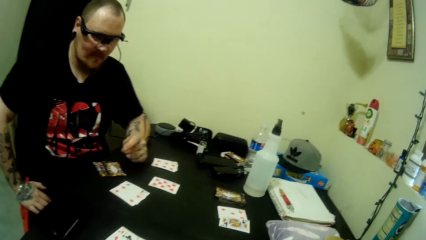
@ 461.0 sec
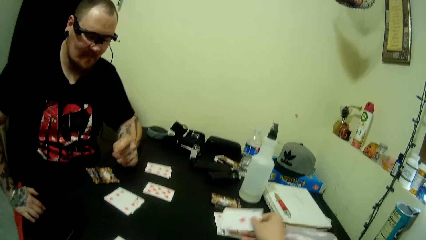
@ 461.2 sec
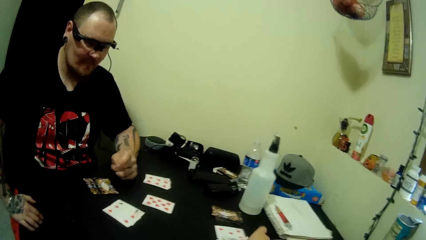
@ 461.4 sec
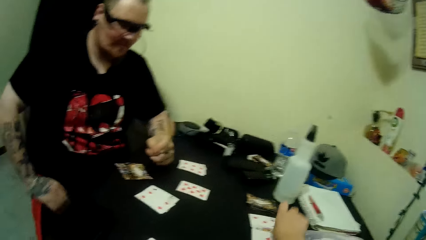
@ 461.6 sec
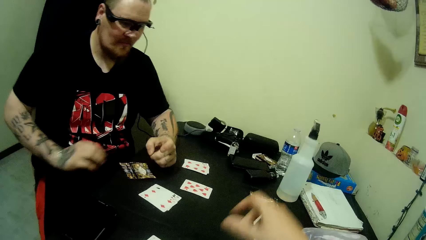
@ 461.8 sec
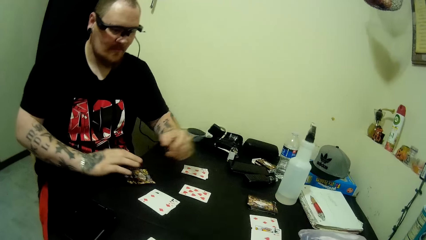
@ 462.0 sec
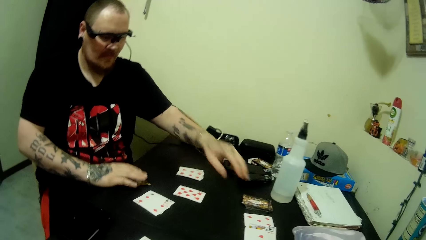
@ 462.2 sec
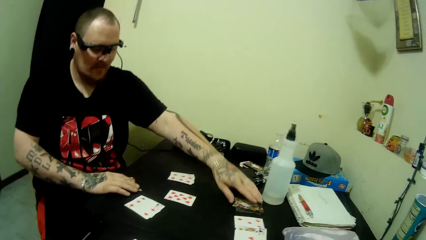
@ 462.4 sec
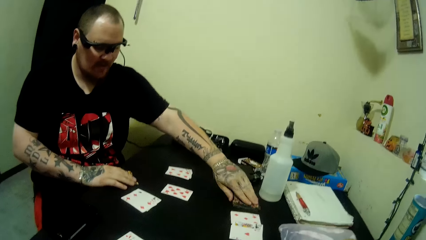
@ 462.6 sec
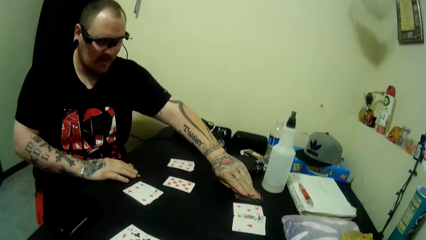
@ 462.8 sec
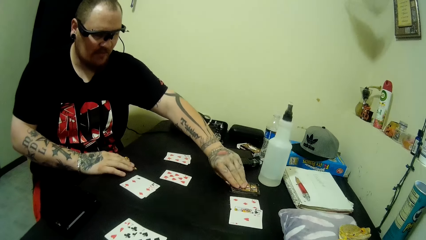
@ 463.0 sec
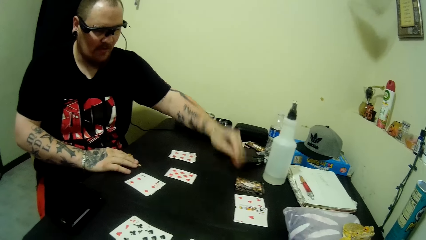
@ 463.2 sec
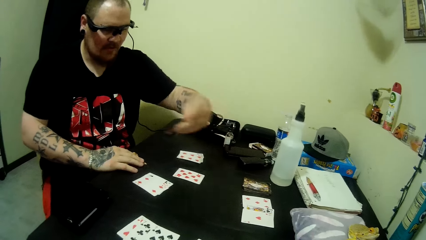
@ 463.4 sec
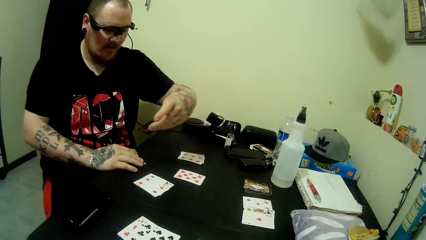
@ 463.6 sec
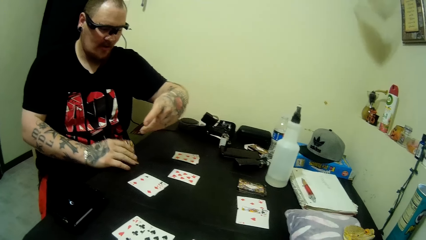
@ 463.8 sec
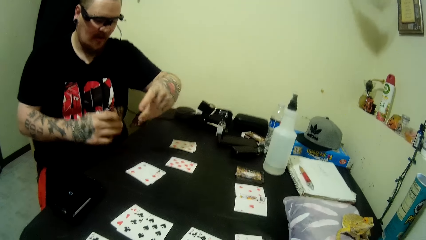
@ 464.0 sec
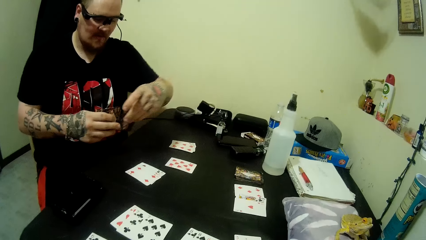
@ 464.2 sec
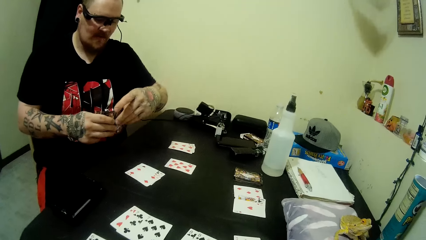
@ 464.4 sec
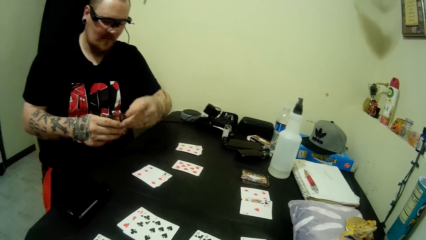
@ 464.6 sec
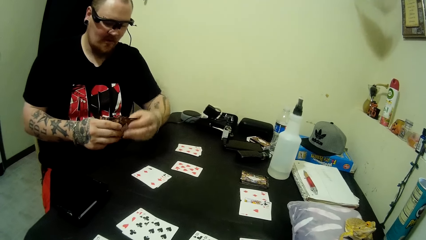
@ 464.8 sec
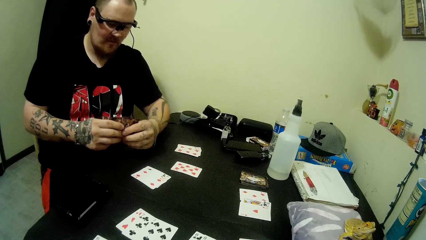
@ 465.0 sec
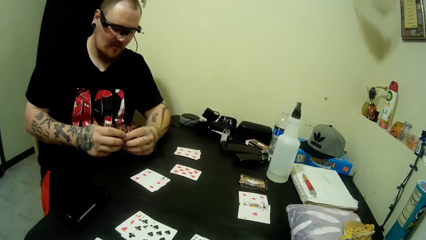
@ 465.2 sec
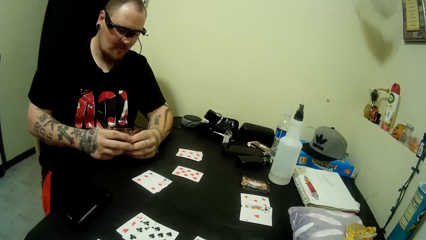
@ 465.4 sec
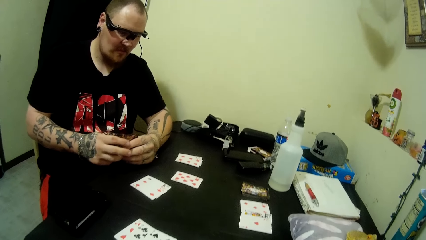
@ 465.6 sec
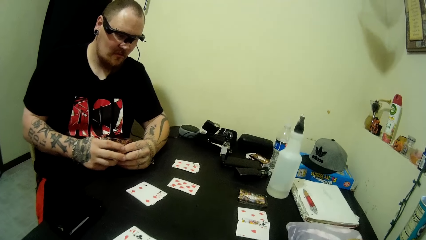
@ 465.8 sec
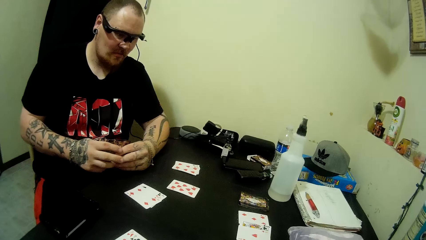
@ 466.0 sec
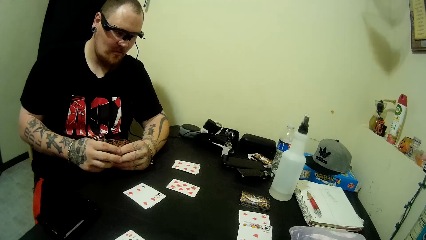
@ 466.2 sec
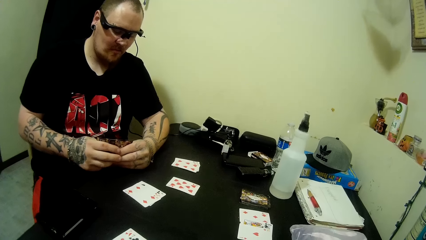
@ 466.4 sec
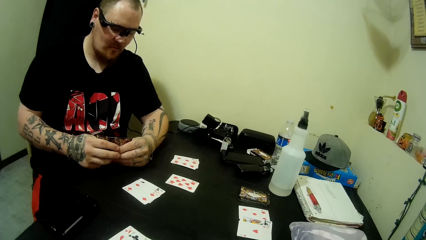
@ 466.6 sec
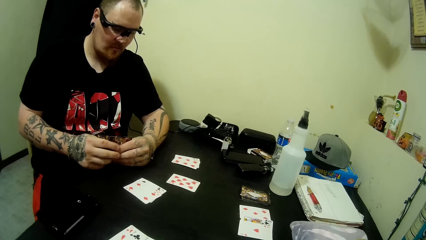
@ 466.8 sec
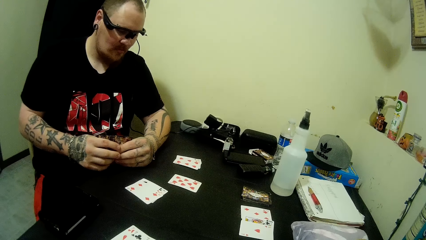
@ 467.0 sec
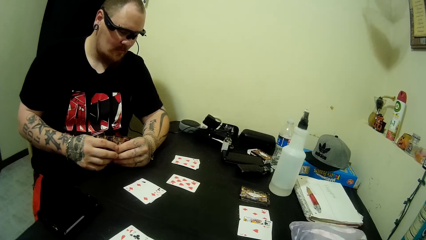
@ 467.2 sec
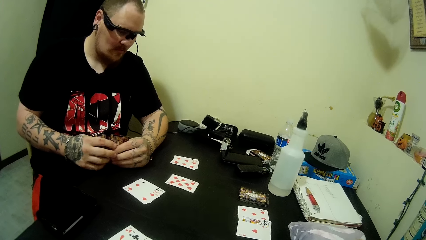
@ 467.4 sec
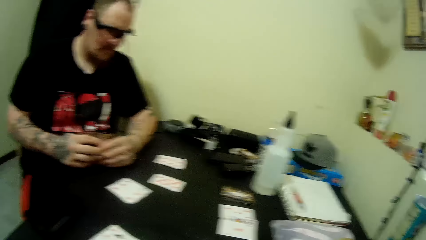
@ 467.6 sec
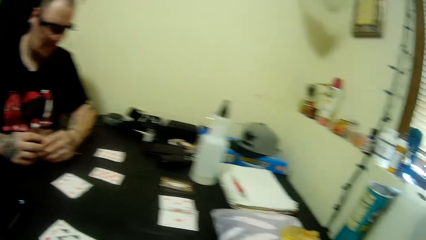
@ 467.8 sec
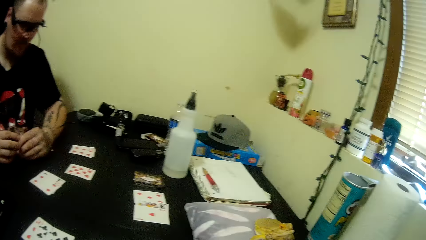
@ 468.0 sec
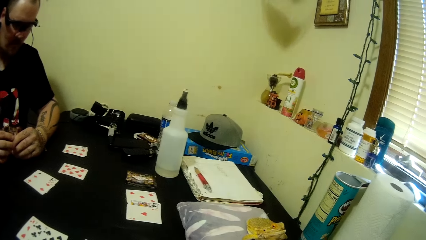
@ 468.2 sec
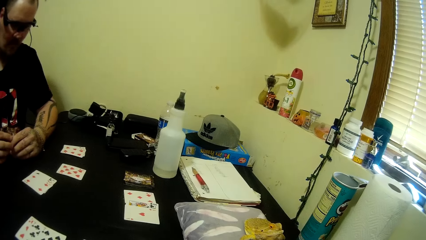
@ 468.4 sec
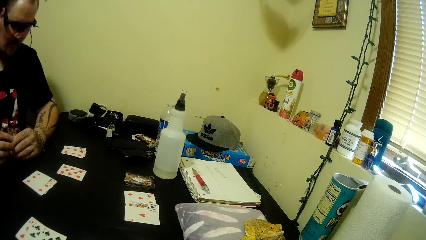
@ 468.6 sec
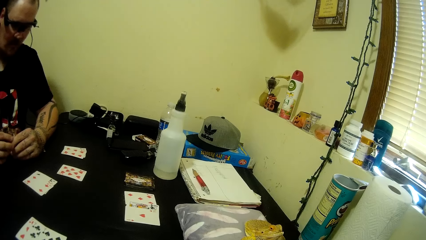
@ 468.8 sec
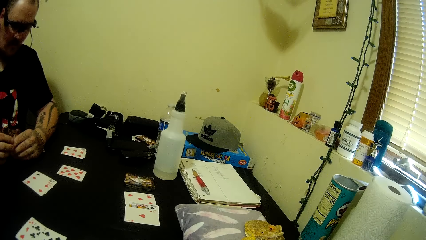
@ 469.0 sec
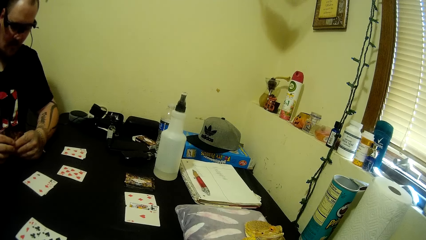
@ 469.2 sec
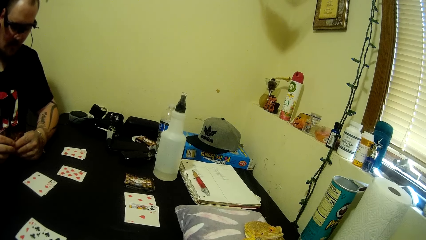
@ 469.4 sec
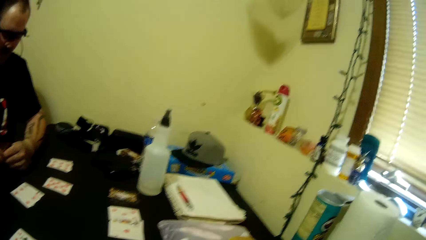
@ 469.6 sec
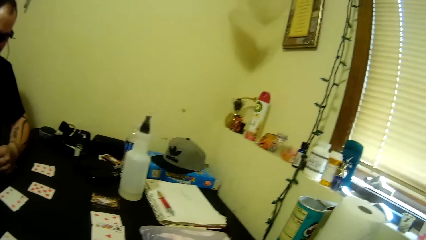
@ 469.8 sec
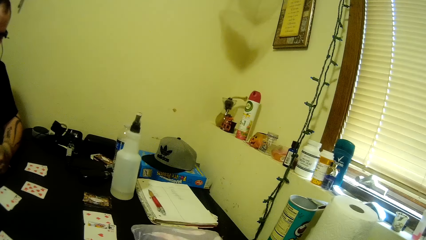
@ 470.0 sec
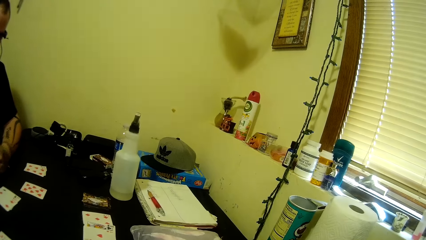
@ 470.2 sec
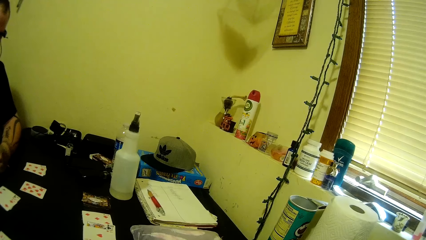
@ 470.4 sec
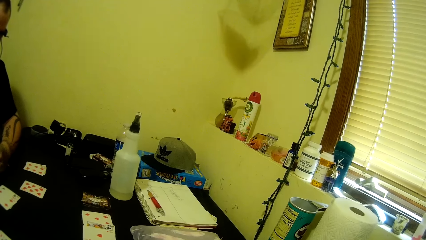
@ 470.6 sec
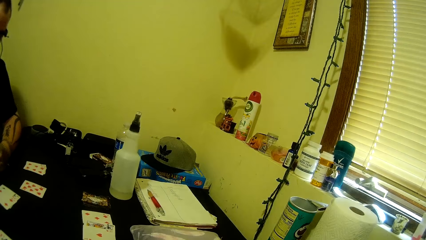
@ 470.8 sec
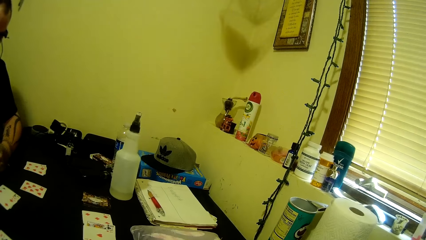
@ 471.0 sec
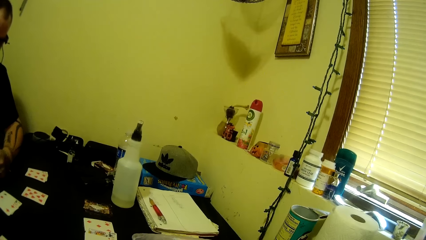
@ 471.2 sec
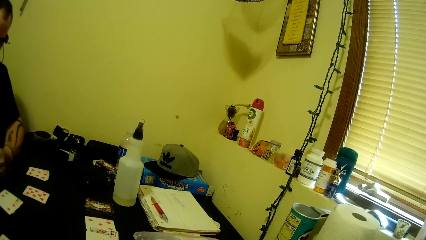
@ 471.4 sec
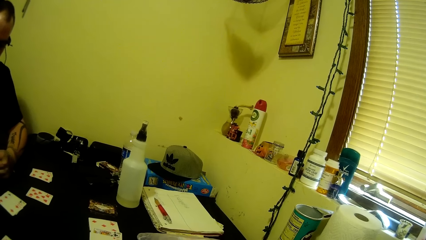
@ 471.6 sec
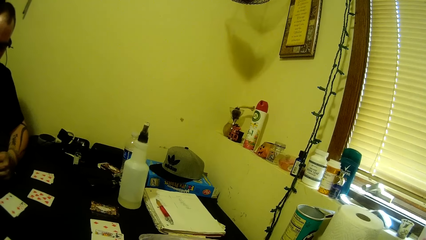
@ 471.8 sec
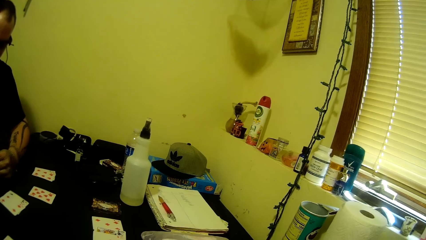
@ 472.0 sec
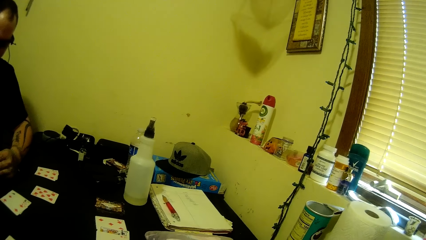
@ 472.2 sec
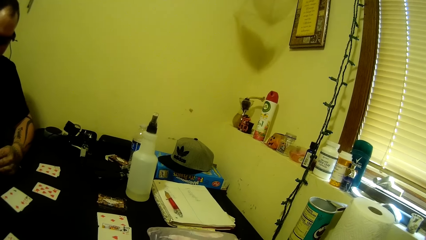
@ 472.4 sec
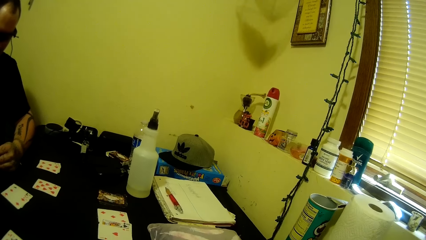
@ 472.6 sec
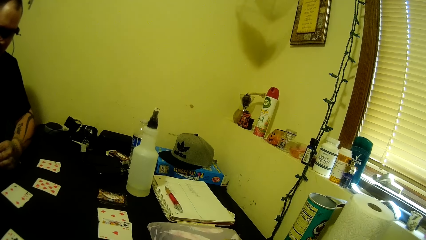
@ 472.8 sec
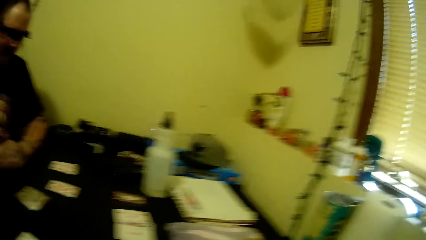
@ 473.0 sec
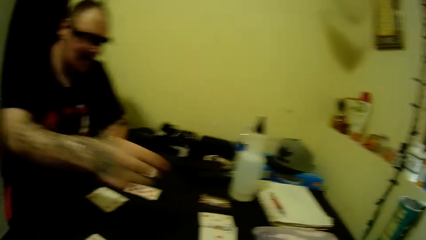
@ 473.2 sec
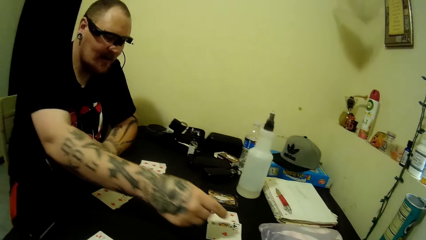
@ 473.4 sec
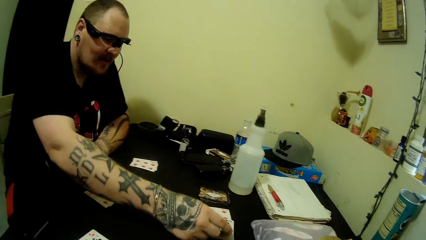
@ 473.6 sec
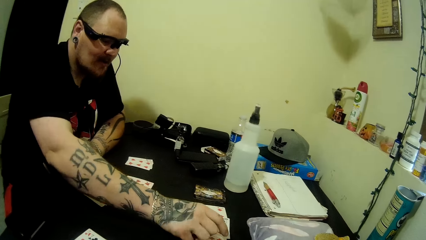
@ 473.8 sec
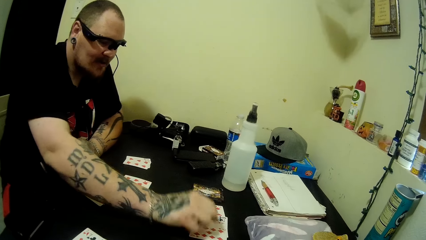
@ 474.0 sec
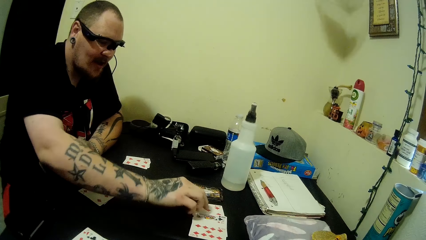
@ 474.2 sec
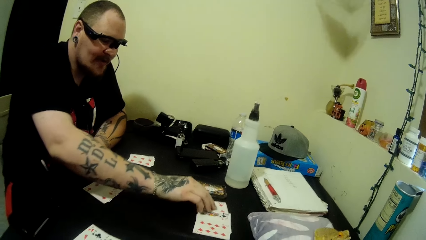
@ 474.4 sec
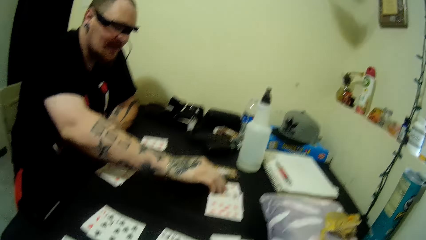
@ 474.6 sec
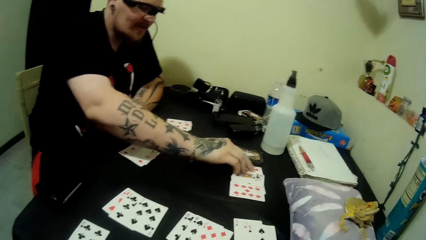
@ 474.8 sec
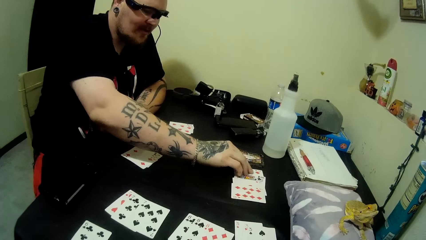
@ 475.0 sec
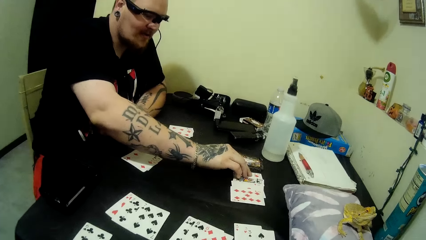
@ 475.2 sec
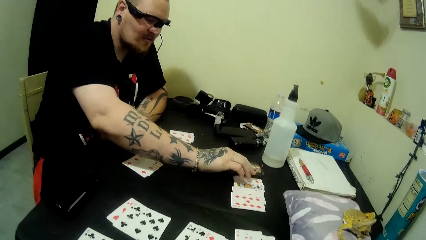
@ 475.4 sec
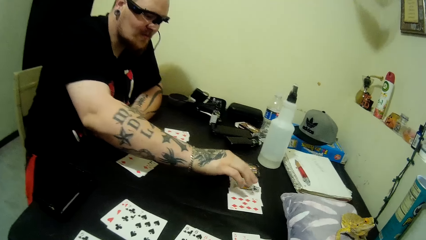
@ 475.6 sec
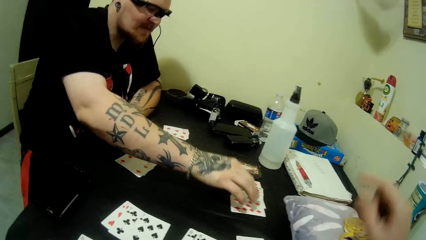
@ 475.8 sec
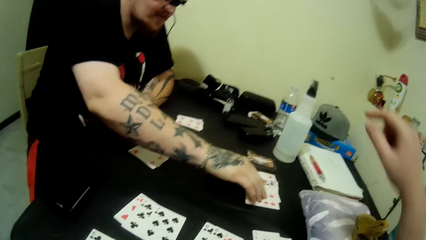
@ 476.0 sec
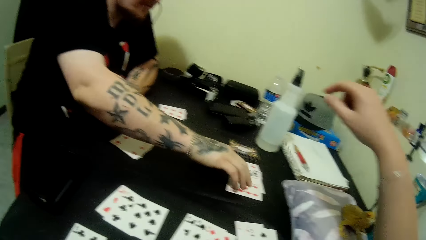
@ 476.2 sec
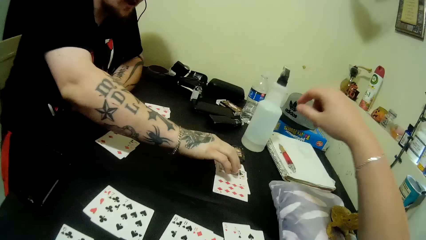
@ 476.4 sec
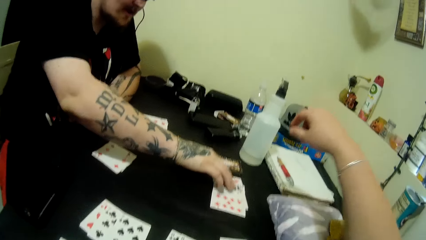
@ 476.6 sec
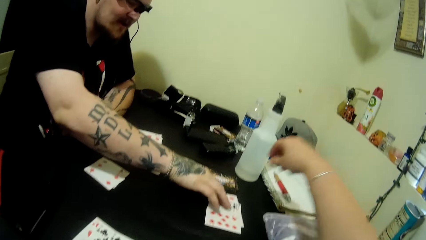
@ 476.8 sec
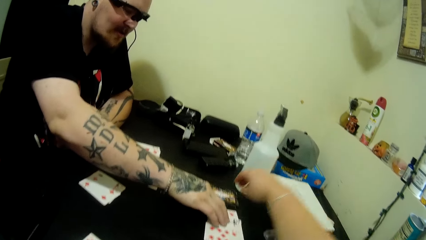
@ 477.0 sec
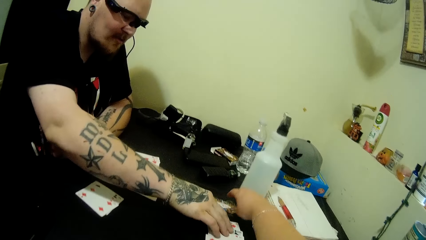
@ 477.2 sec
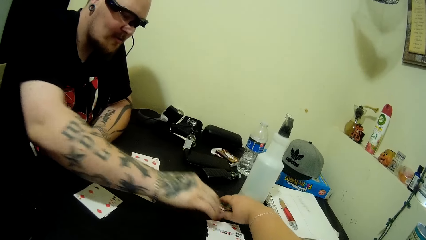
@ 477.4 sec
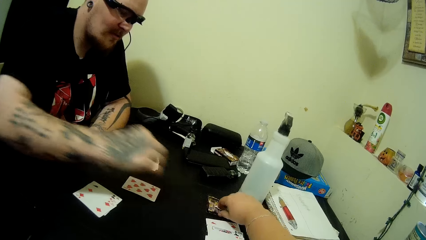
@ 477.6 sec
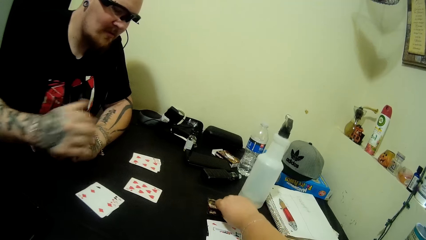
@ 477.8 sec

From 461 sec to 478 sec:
A man pulls his hand off the cards. The camera wearer plays a card on the table. The man picks a card from the table, and holds the card. The man arranges the cards in his hands. The man holds the cards with both hands. The camera wearer talks to the man. The man talks to the camera wearer. The man plays a card on the table. The man spreads the cards on the table. The man touches some cards on the table.
